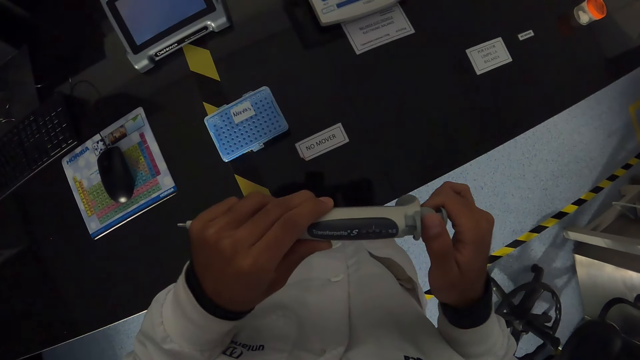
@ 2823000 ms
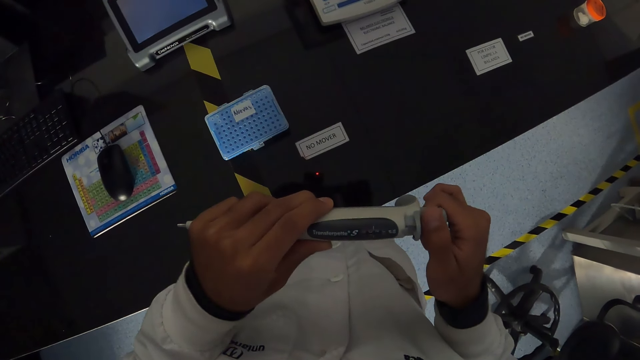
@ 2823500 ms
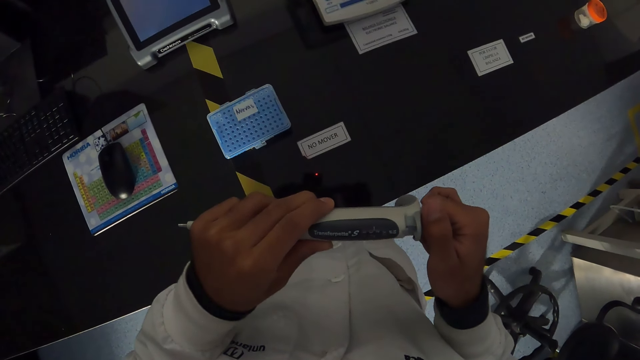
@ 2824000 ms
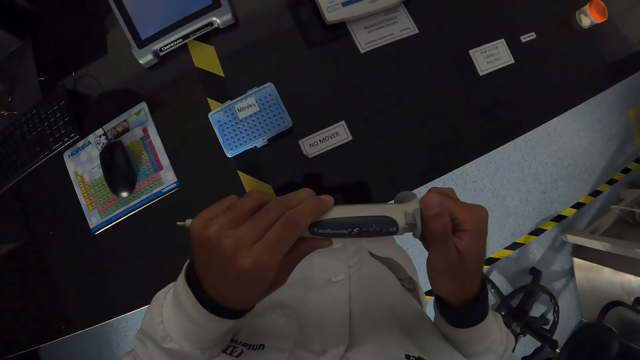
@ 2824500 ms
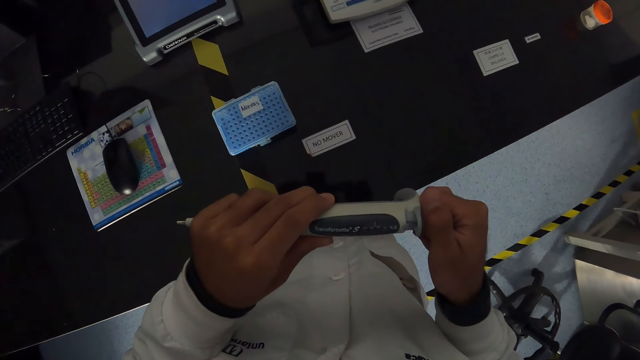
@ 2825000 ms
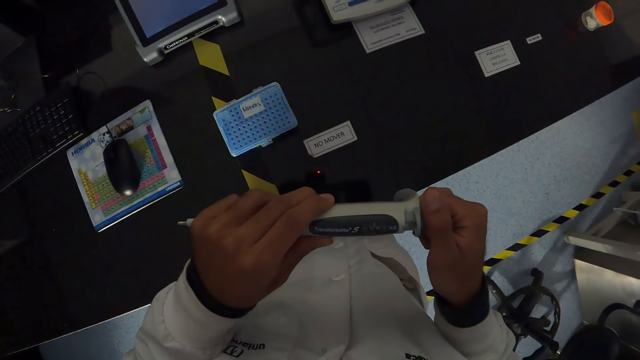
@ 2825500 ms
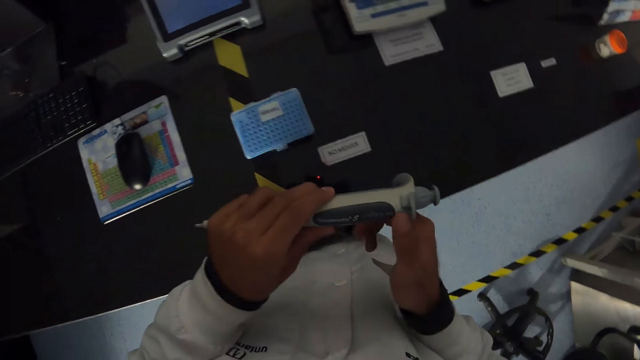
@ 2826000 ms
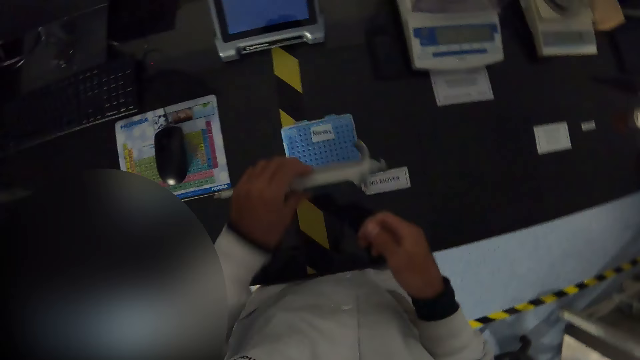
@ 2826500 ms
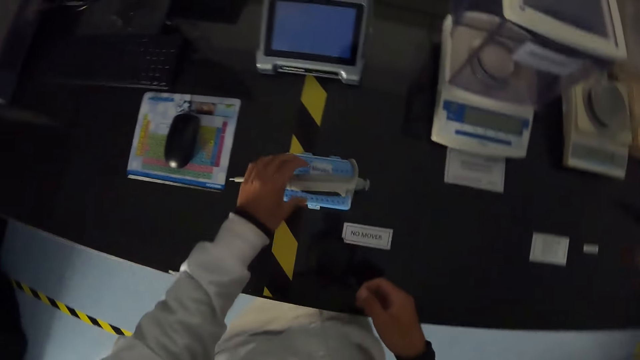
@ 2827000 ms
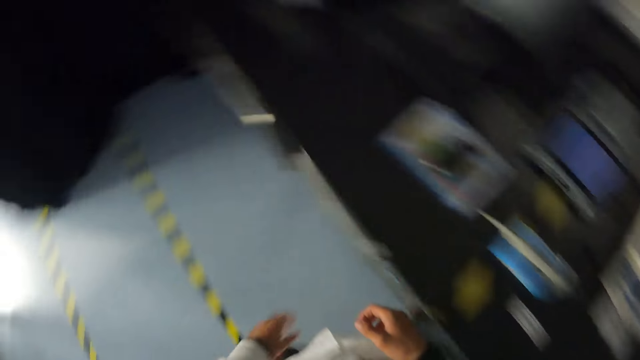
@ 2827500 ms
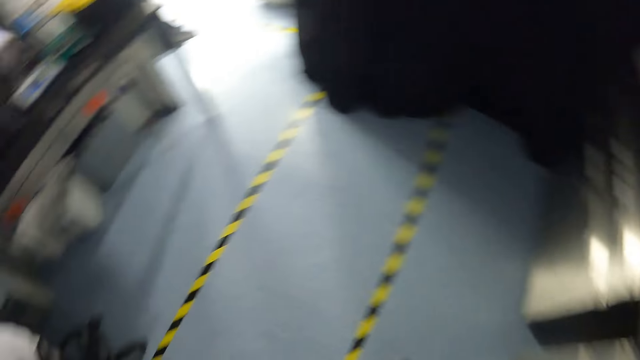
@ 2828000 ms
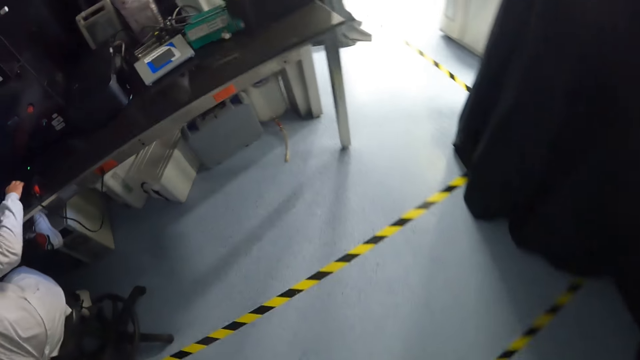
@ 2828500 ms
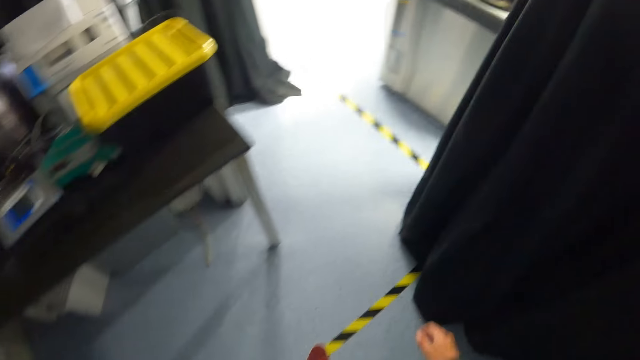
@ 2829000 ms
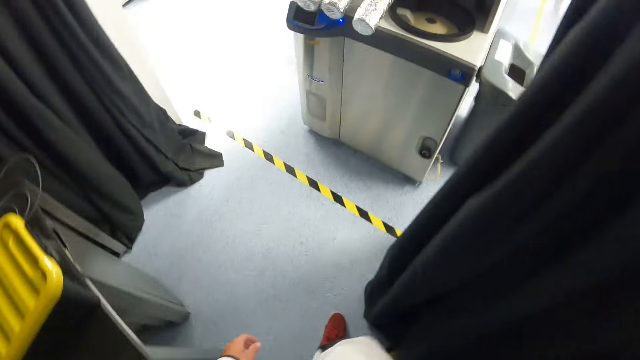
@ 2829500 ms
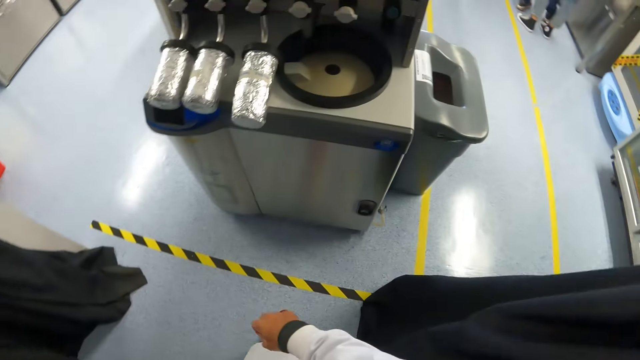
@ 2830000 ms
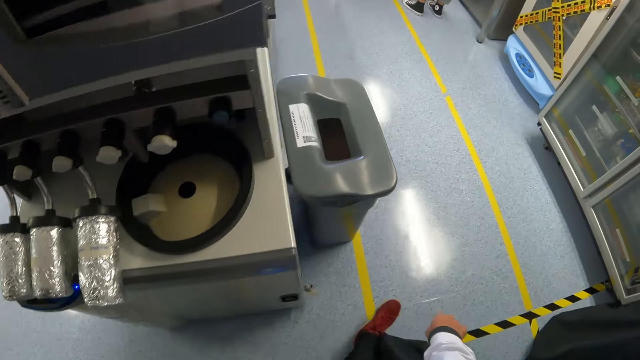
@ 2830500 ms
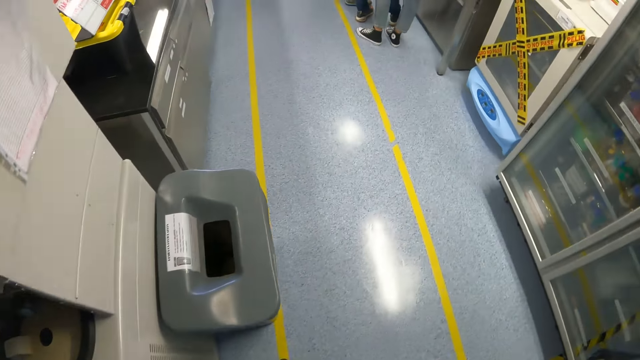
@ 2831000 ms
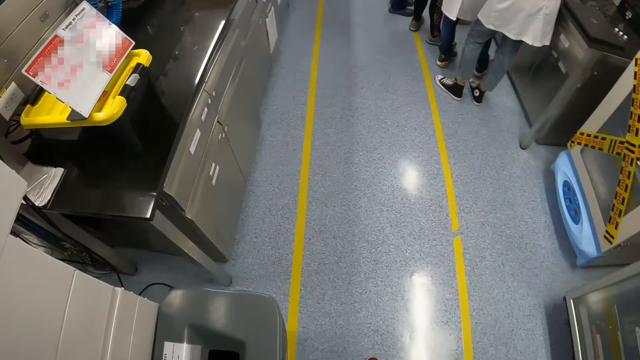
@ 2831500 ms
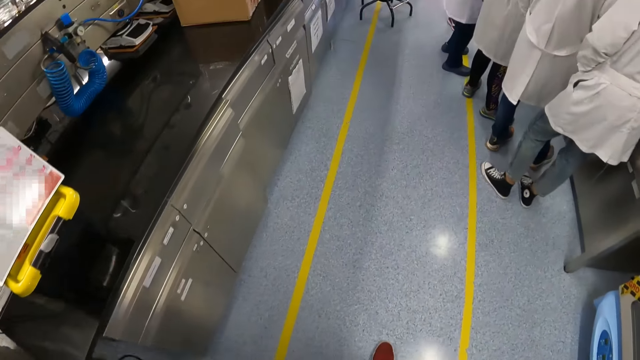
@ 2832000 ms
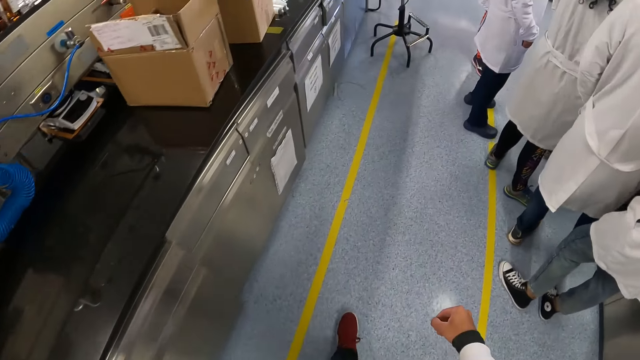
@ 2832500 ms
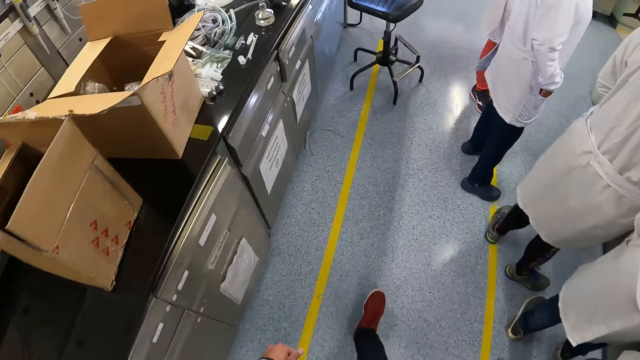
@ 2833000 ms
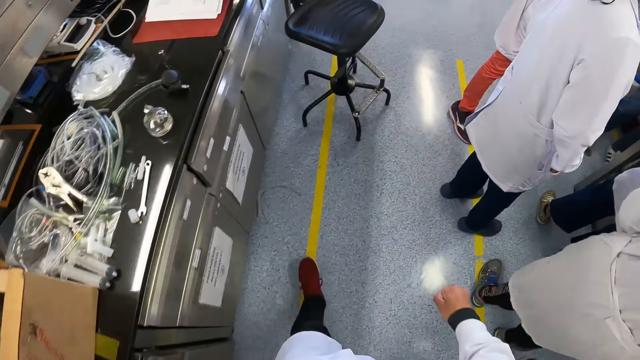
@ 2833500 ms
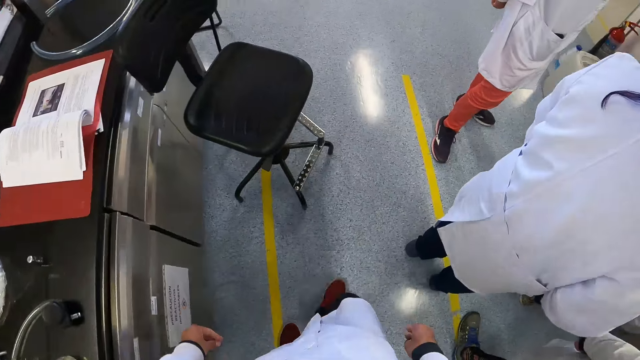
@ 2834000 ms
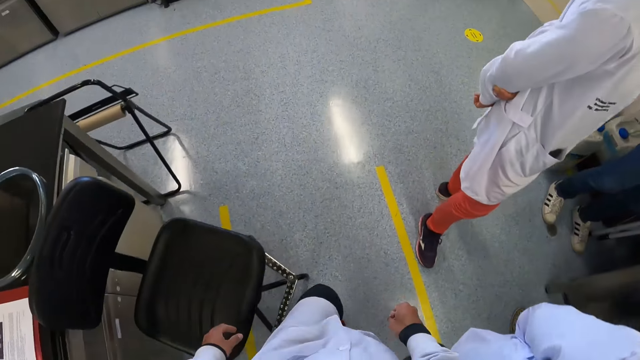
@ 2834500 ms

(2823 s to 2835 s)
The camera wearer drops the pipette on the test tube case with her left hand.

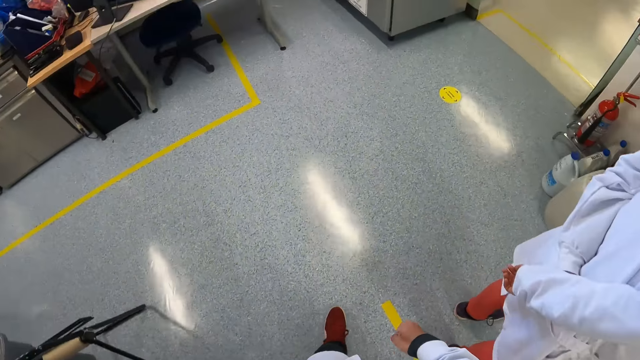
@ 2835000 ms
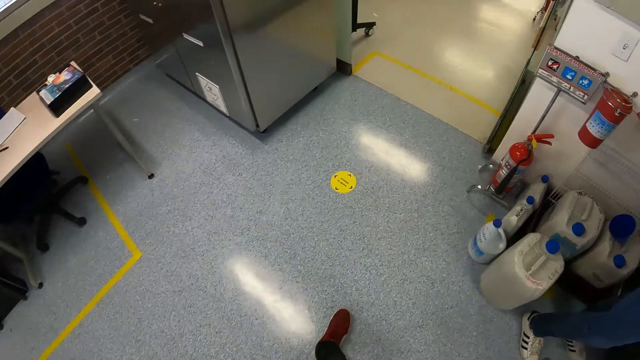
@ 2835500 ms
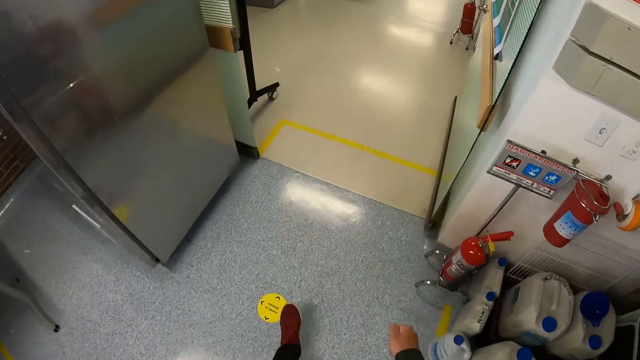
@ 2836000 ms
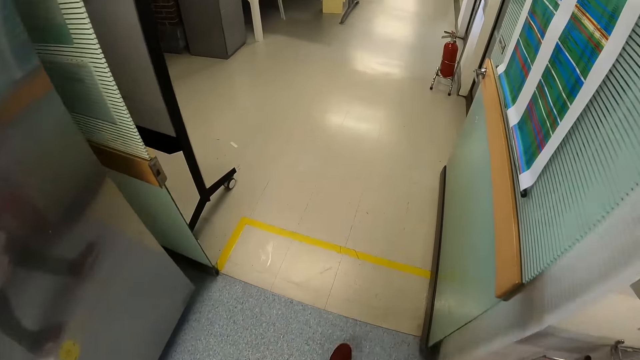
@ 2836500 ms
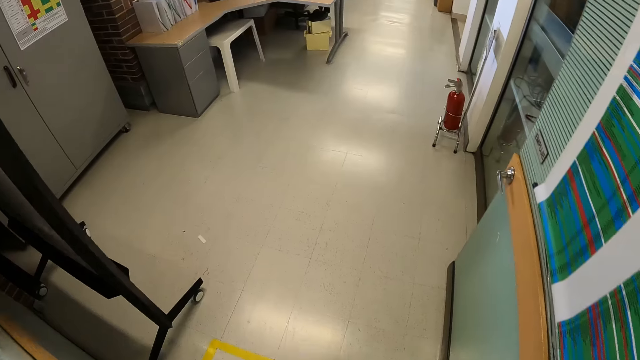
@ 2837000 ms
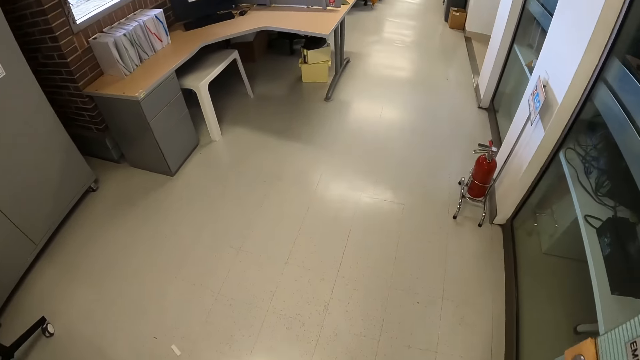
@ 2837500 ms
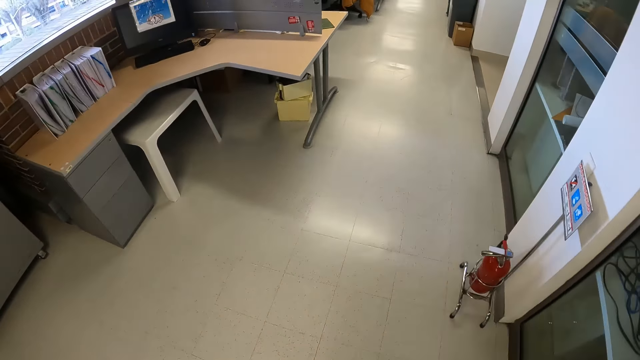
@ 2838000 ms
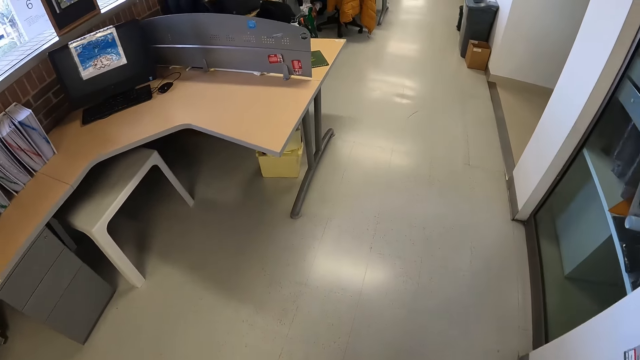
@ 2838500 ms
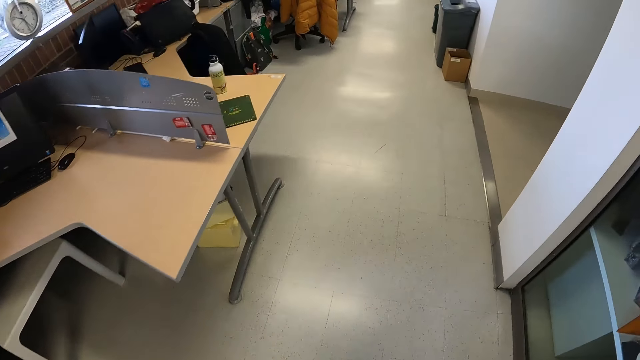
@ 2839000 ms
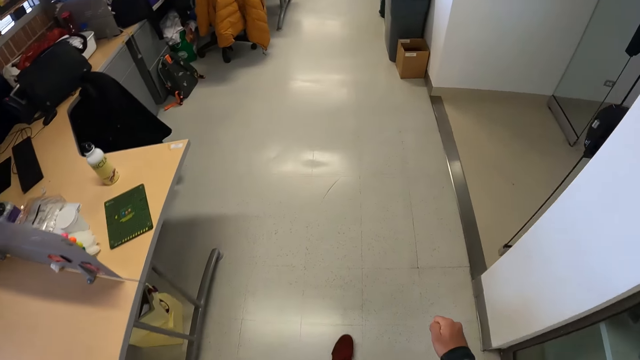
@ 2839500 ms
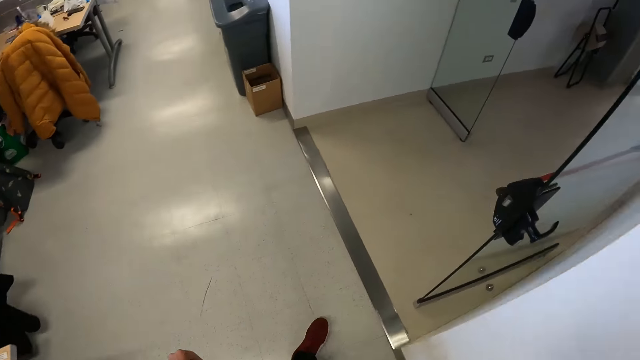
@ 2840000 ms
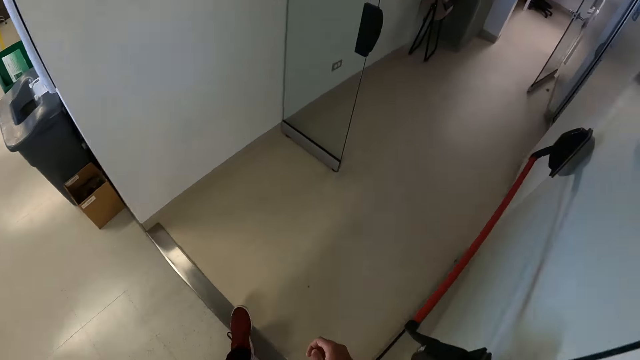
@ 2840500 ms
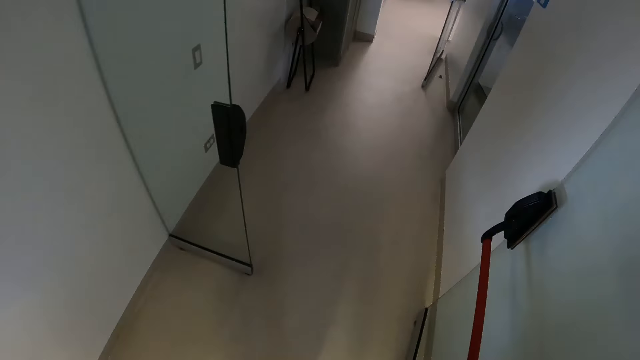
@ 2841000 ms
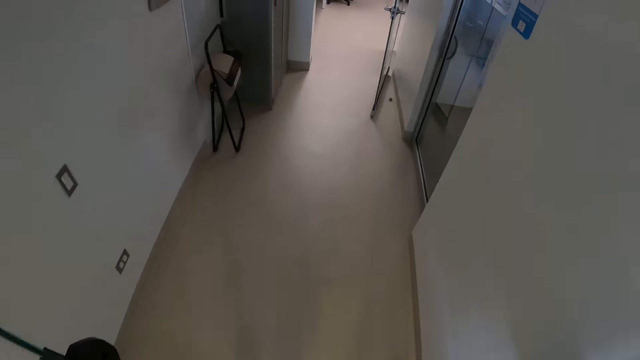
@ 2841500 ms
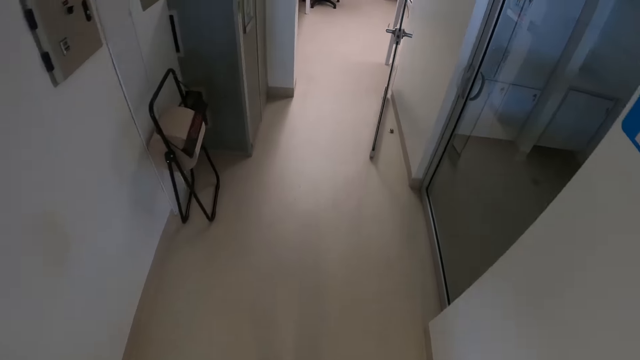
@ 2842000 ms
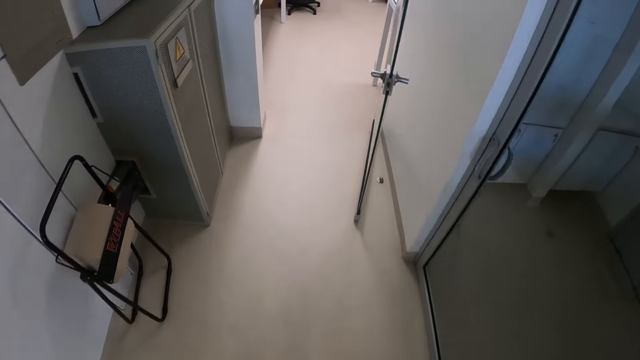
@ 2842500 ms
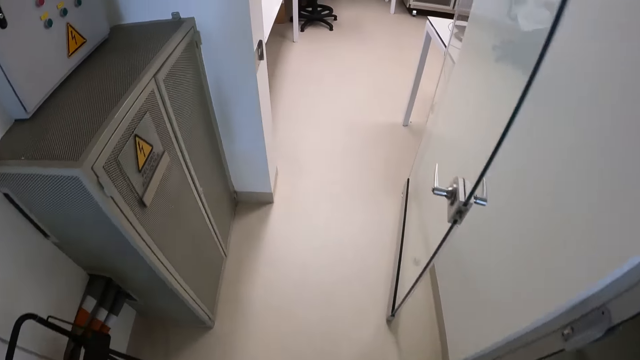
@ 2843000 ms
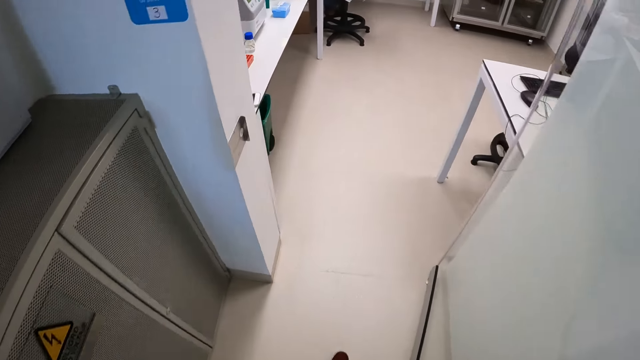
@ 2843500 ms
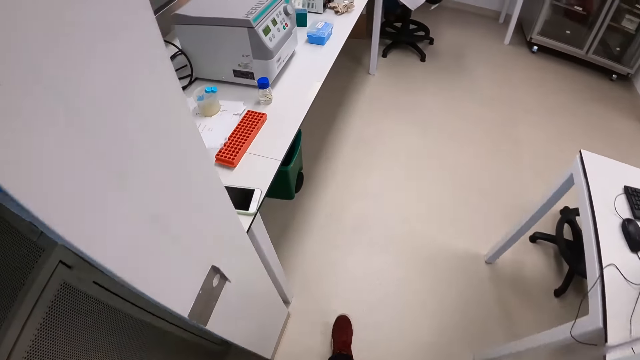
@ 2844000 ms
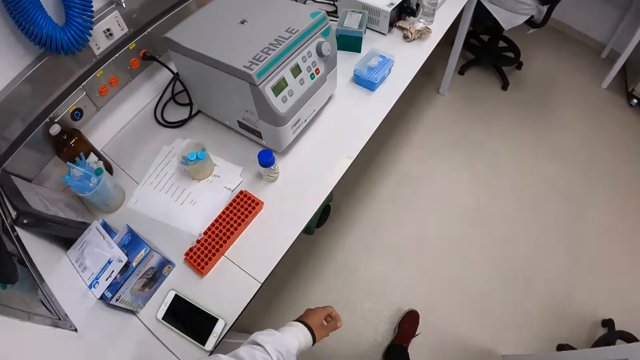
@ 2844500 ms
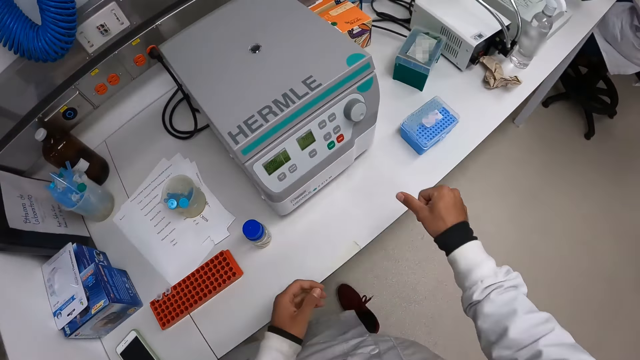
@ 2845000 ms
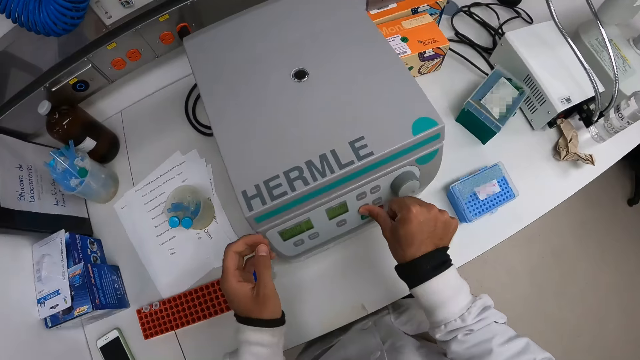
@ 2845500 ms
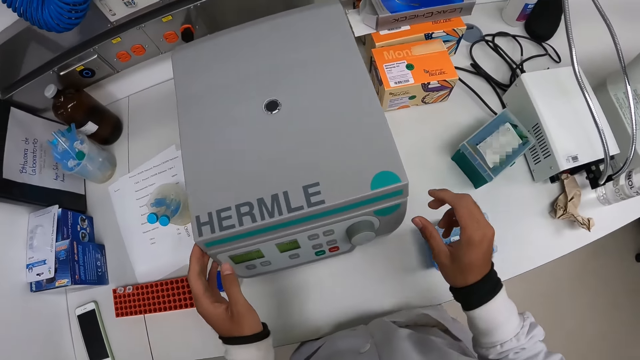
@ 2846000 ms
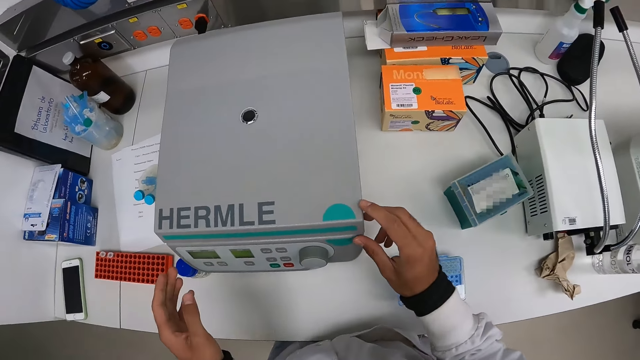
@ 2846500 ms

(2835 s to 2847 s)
The camera wearer presses the button on the centrifuge with her right hand.
